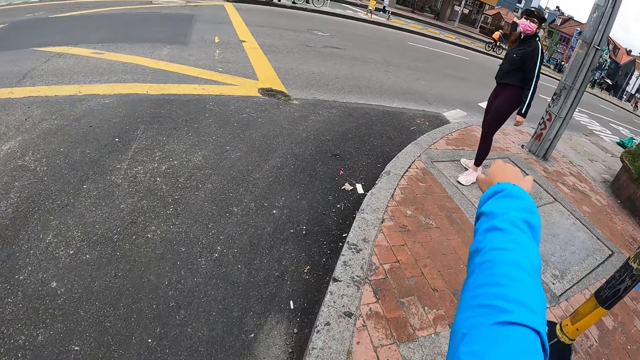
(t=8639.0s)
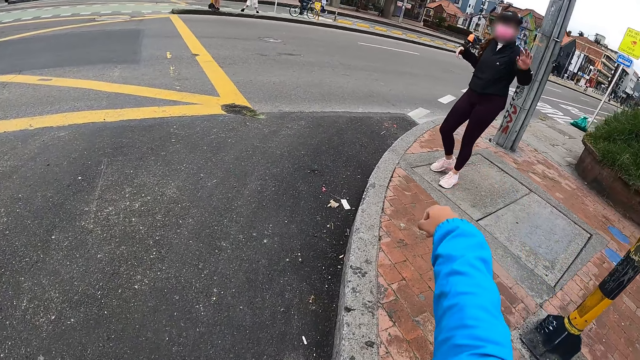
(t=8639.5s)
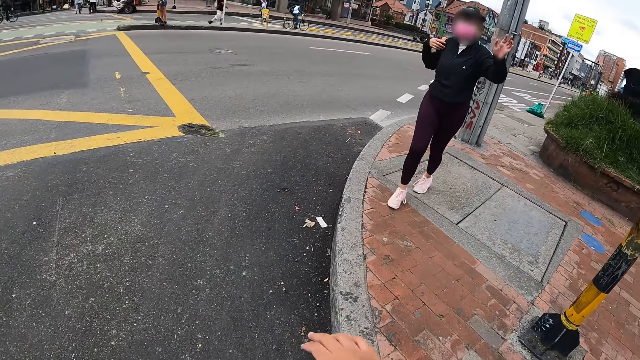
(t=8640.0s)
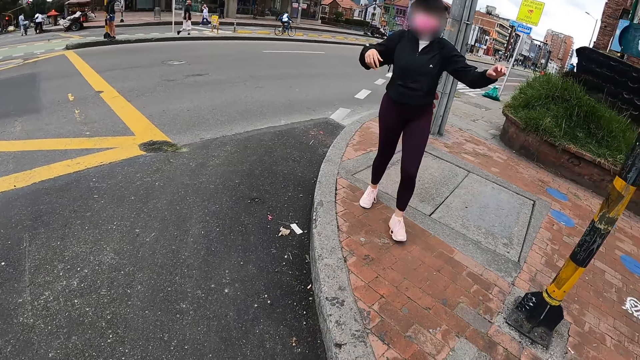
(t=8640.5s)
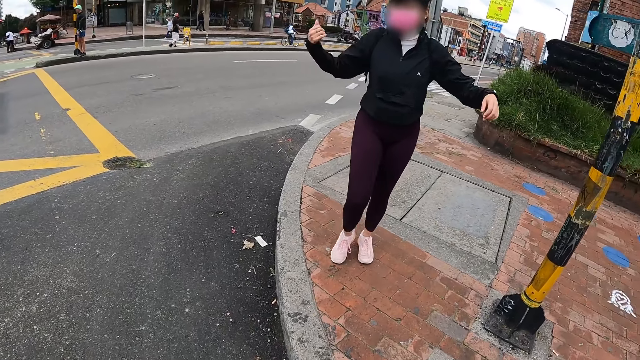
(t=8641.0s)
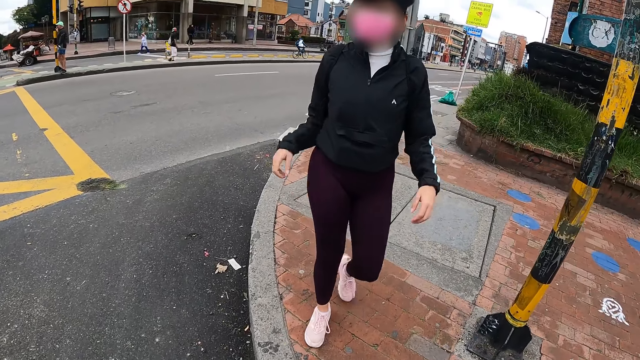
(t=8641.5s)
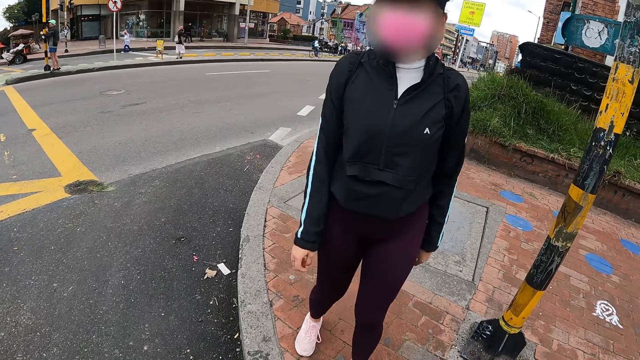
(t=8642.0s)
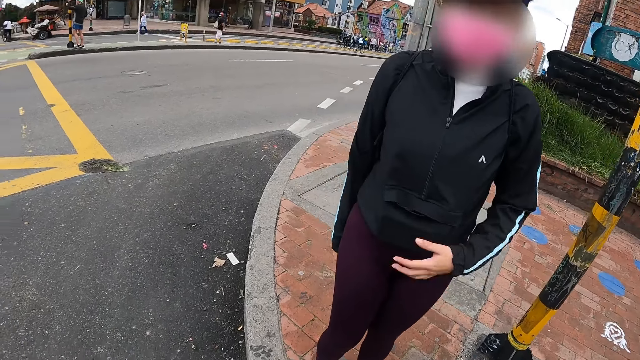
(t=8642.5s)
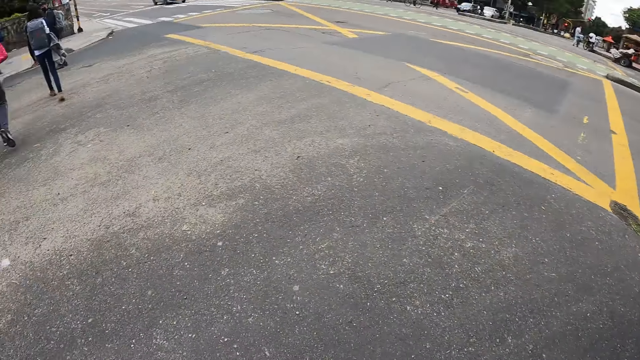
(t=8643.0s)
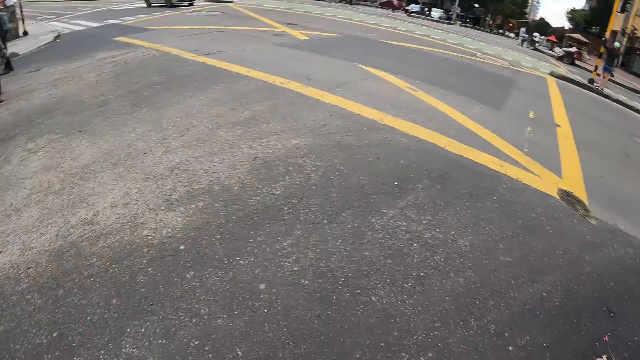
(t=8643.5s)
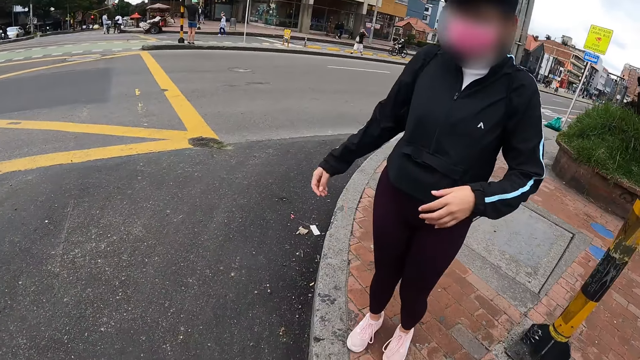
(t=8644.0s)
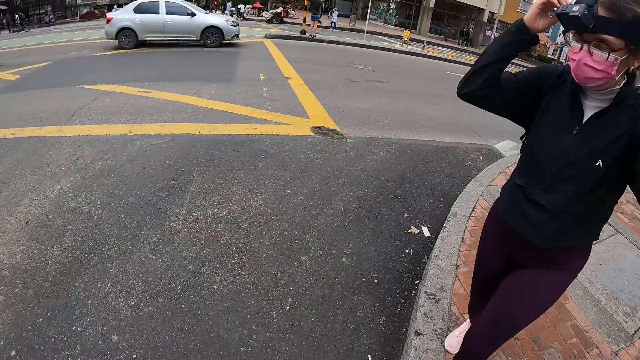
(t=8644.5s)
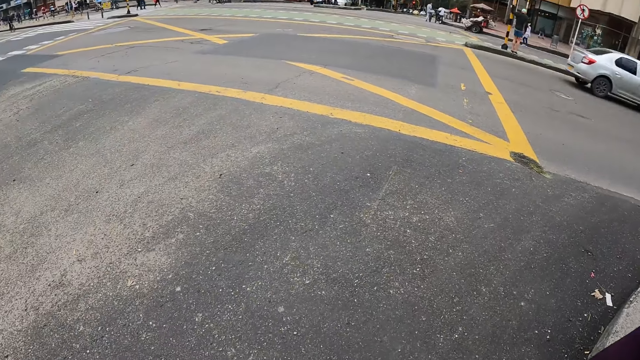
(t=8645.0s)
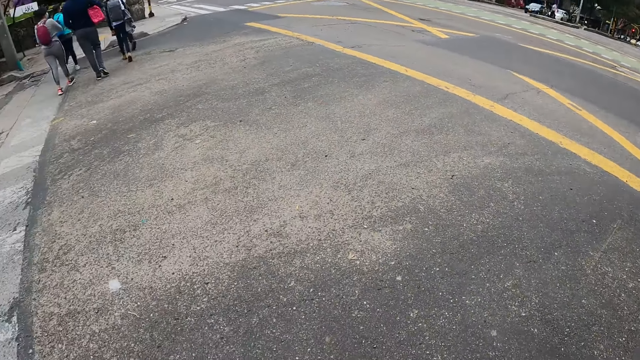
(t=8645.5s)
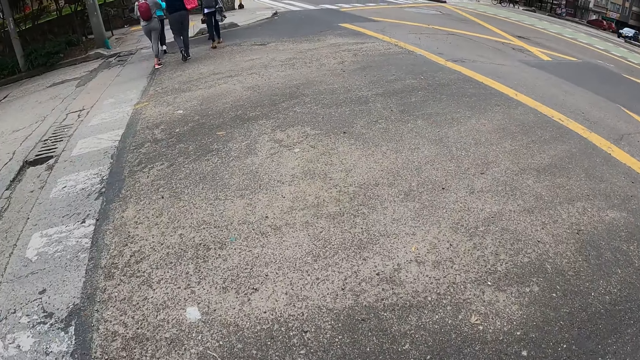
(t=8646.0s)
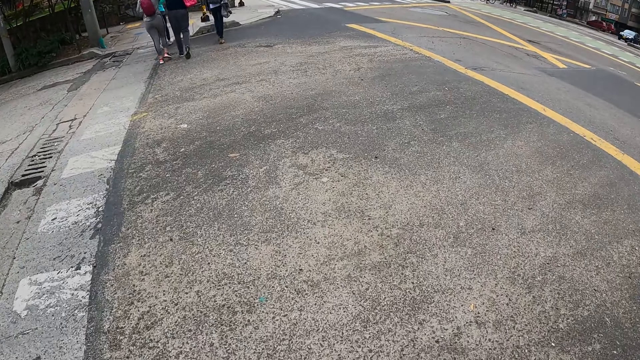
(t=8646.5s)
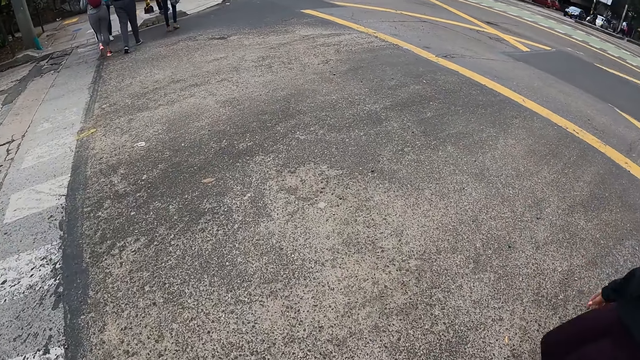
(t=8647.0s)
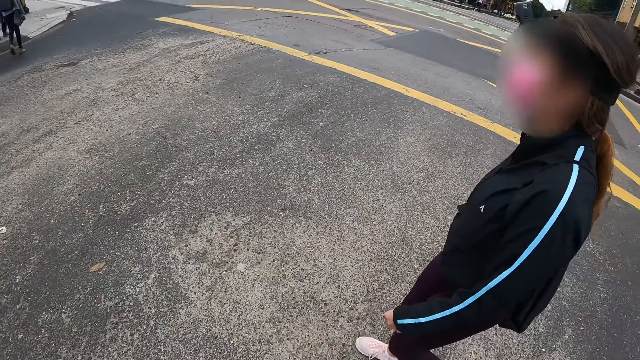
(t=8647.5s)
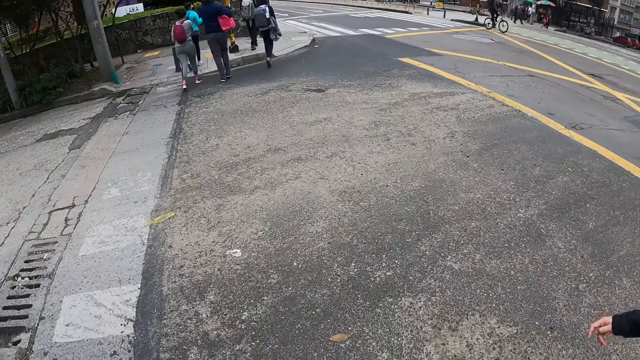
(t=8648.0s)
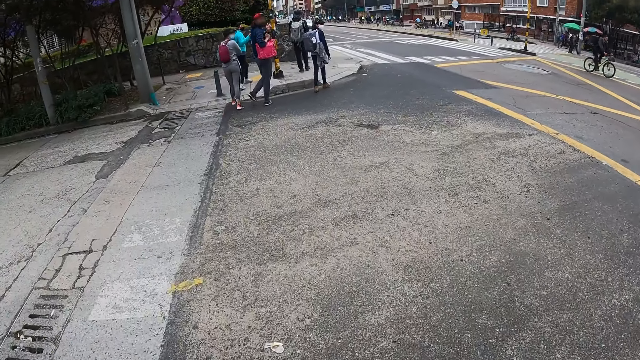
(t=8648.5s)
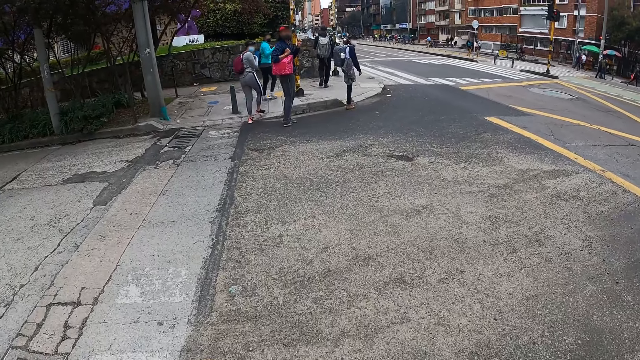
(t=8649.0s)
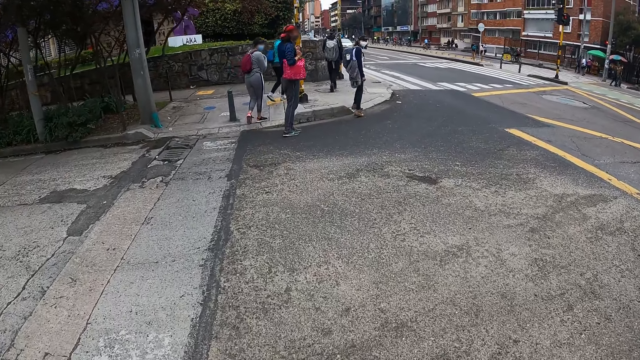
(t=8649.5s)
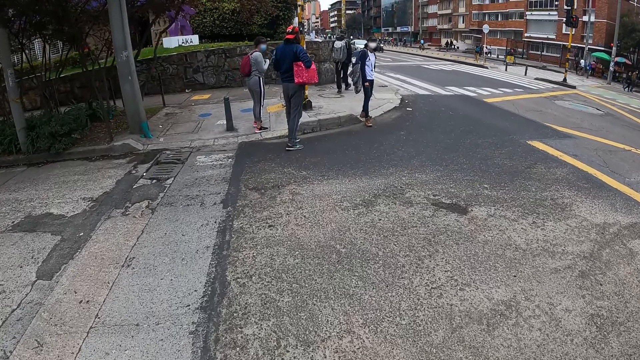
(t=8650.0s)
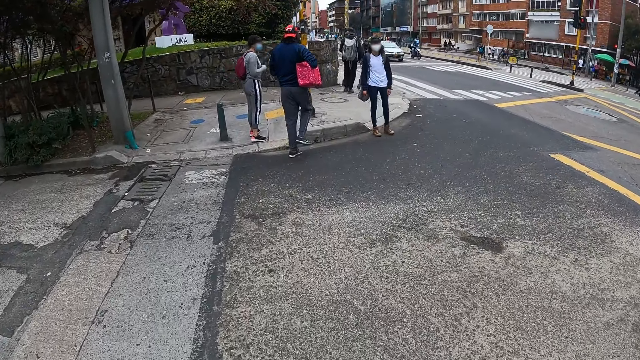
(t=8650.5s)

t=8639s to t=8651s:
The woman gesticulates with both hands. The camera wearer talks to the woman. The woman touches her hair with both hands. The camera wearer crosses the road.

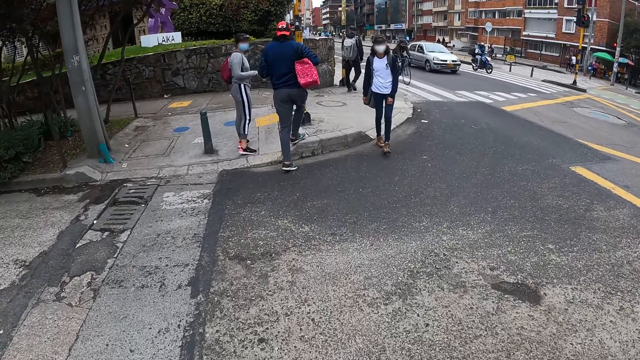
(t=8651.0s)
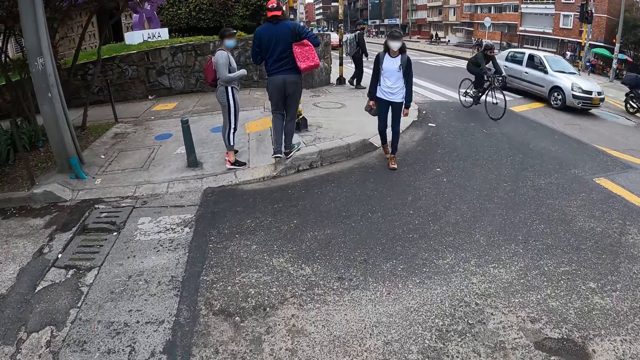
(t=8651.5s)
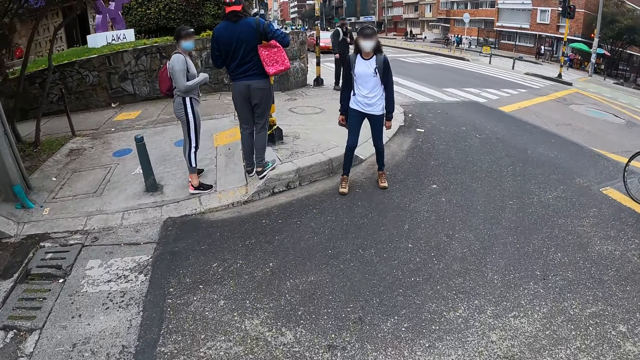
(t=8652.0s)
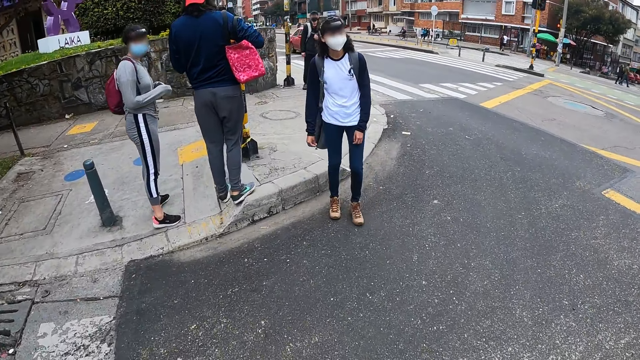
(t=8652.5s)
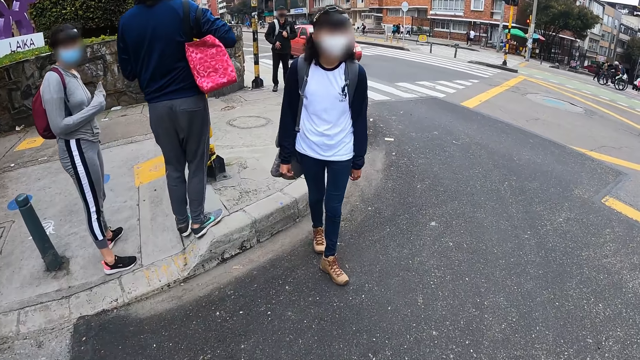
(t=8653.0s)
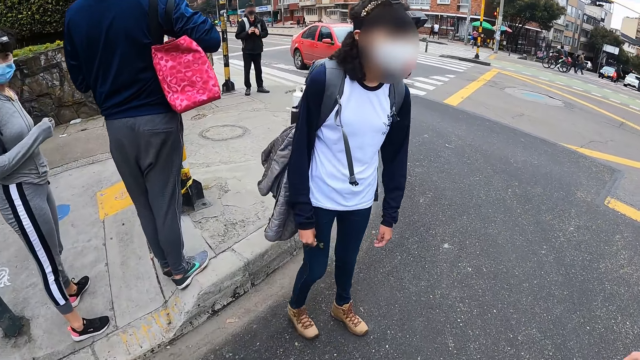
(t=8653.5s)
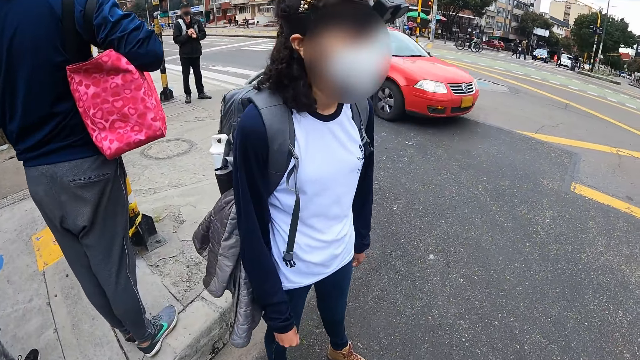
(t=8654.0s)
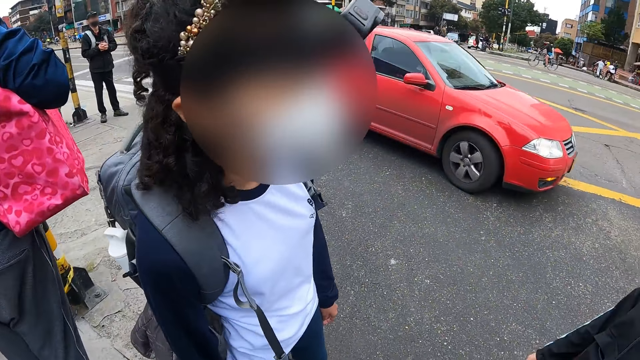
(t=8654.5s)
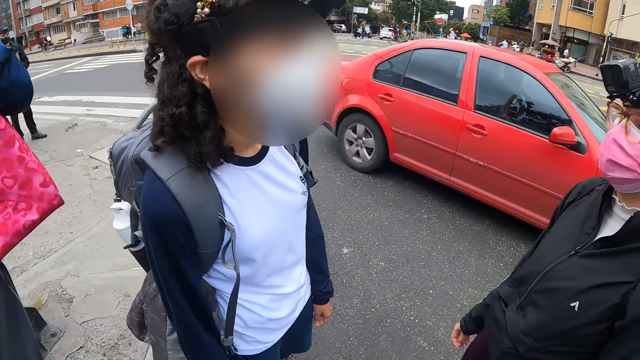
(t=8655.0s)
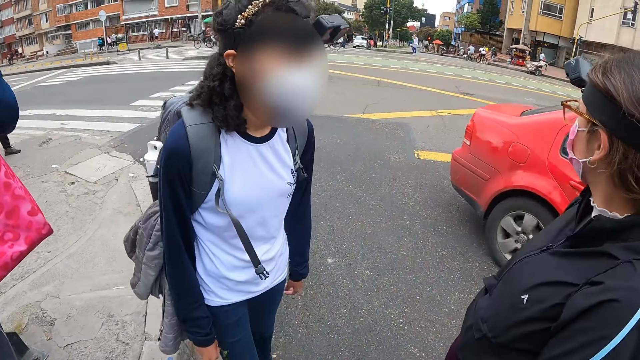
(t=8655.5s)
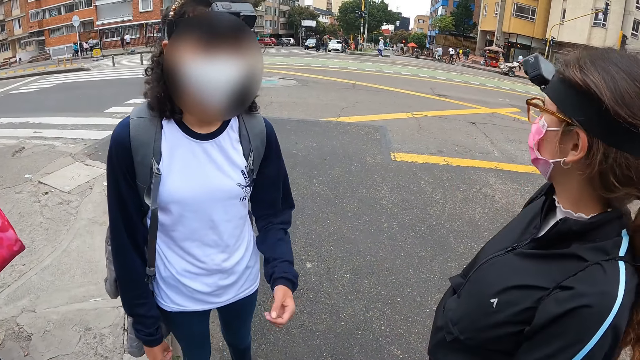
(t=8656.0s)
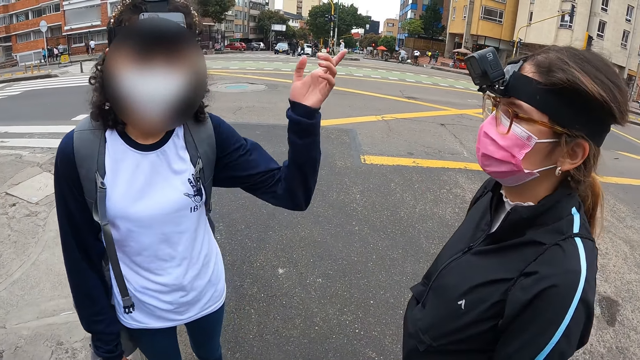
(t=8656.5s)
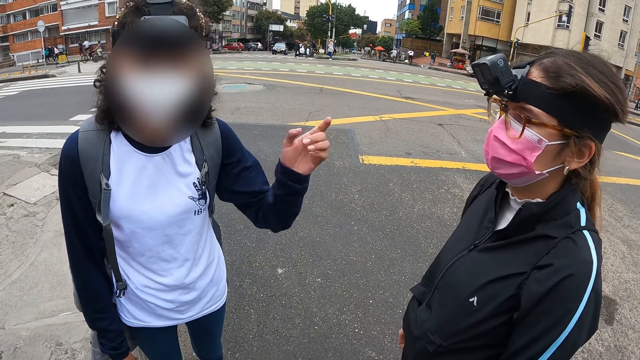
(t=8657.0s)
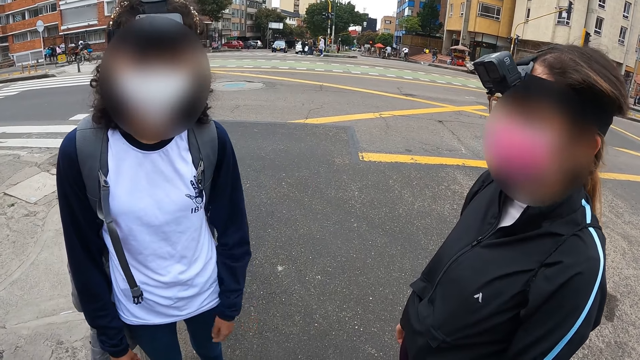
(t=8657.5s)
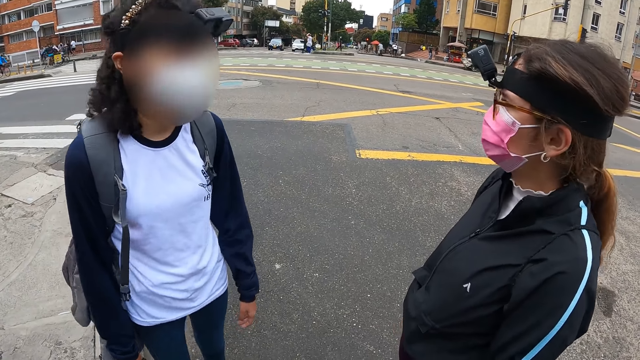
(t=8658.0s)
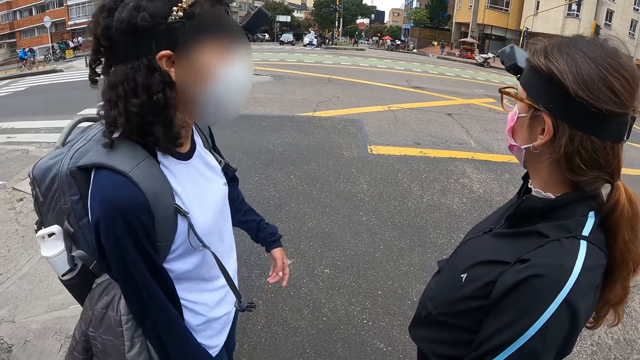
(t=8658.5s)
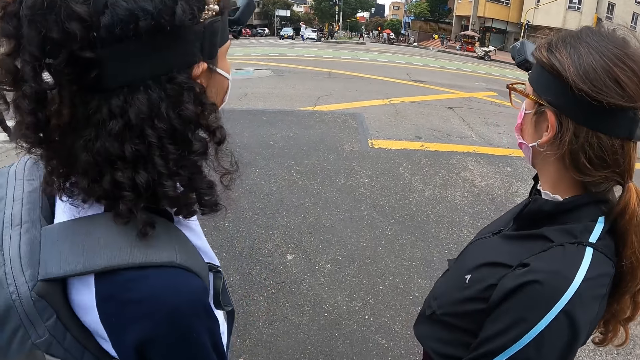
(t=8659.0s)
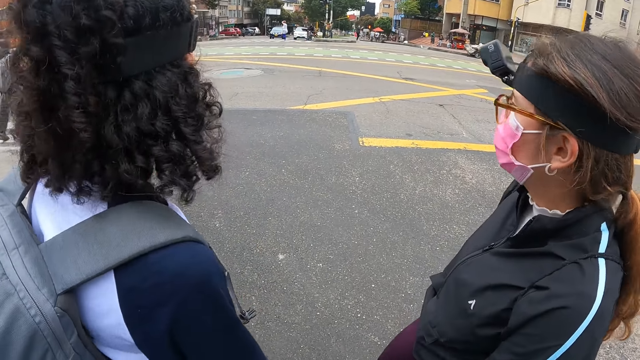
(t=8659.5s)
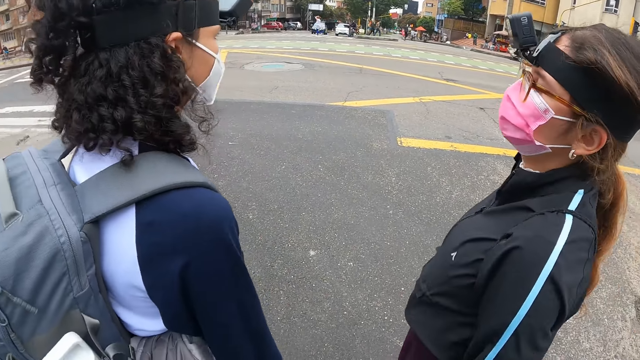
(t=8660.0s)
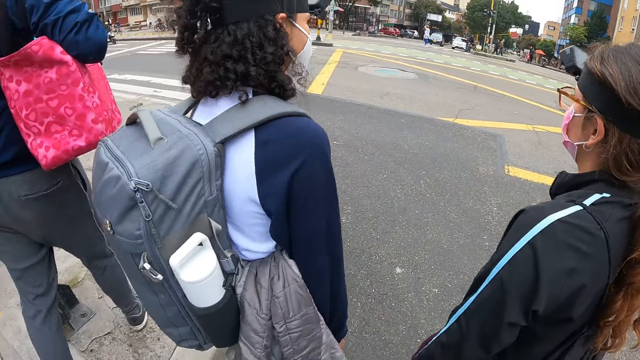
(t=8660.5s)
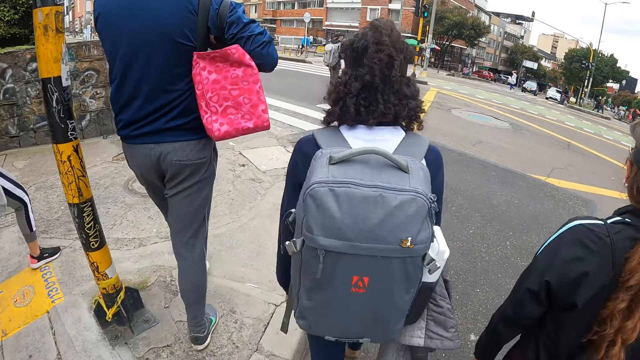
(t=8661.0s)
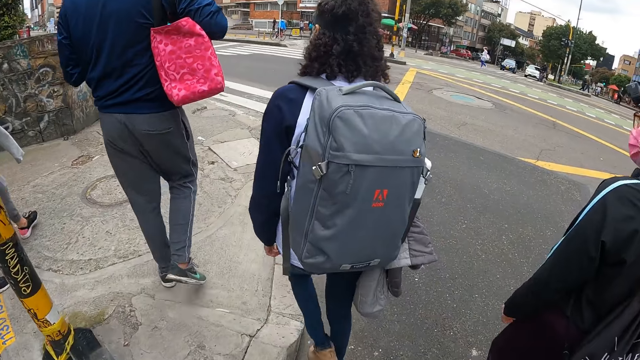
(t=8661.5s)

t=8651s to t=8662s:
The camera wearer interacts with the woman and the other woman. They look around.
